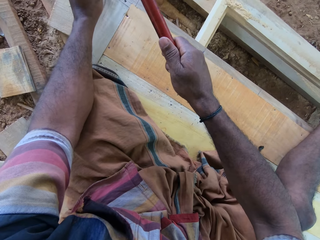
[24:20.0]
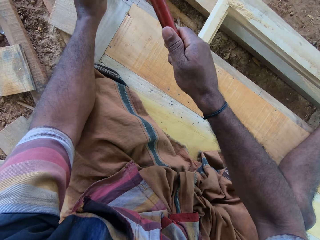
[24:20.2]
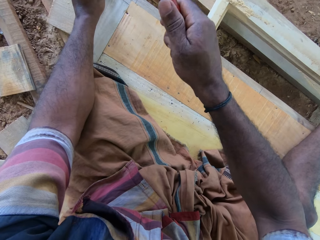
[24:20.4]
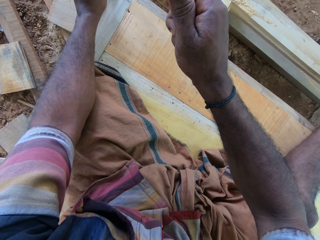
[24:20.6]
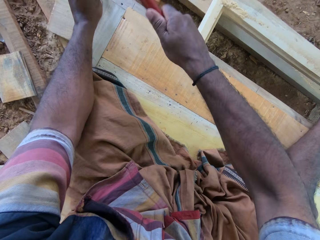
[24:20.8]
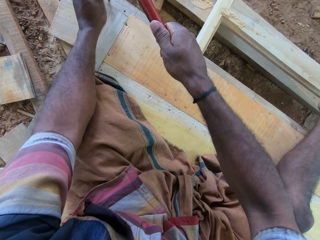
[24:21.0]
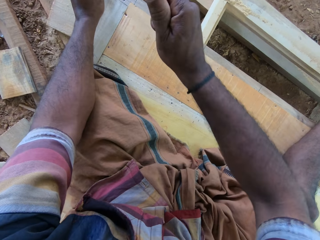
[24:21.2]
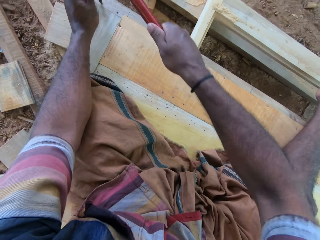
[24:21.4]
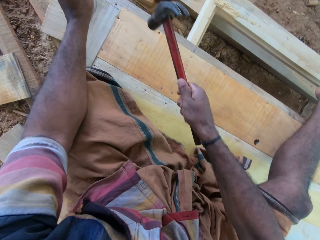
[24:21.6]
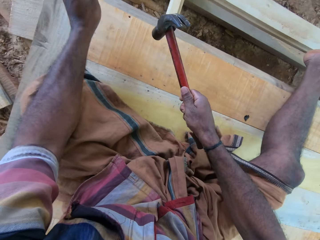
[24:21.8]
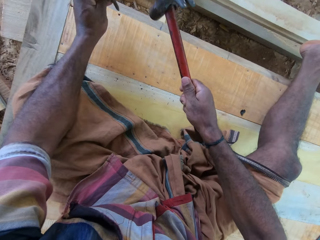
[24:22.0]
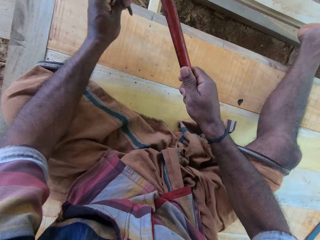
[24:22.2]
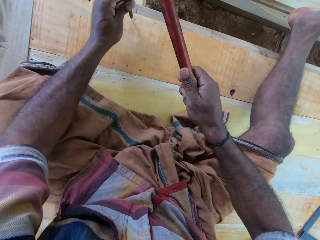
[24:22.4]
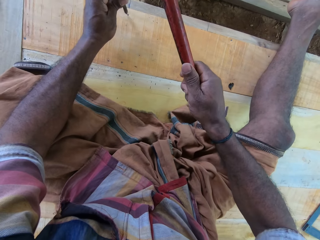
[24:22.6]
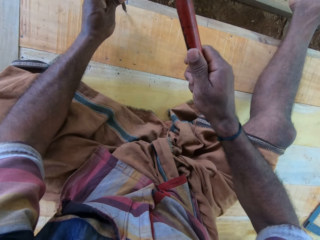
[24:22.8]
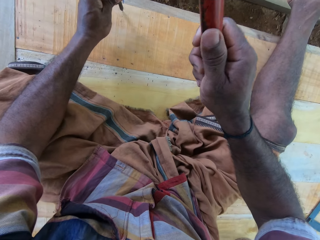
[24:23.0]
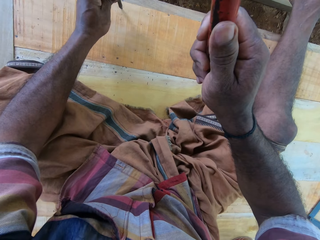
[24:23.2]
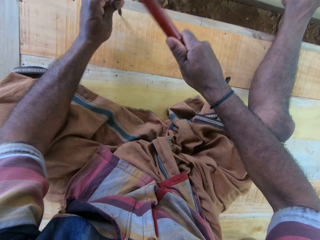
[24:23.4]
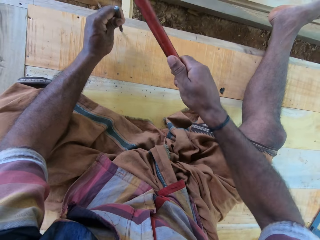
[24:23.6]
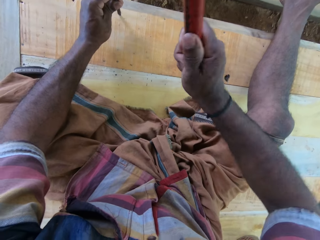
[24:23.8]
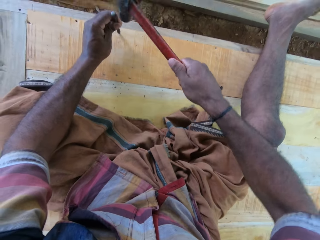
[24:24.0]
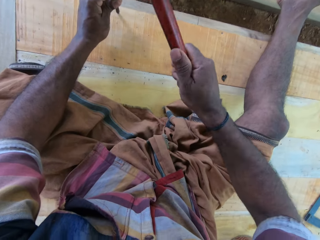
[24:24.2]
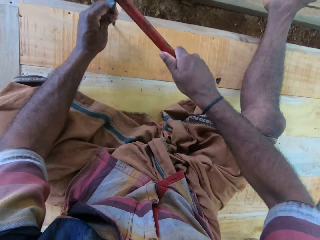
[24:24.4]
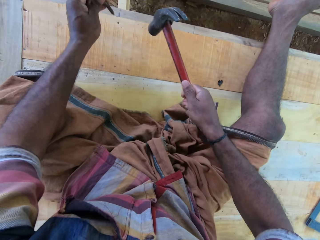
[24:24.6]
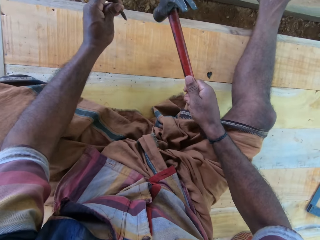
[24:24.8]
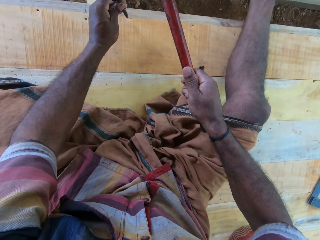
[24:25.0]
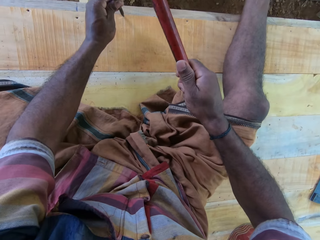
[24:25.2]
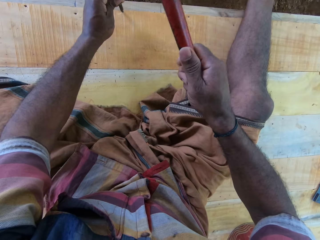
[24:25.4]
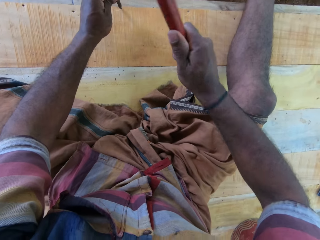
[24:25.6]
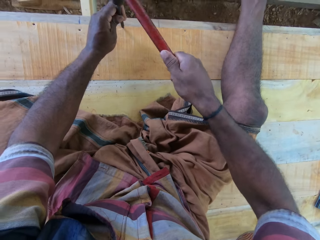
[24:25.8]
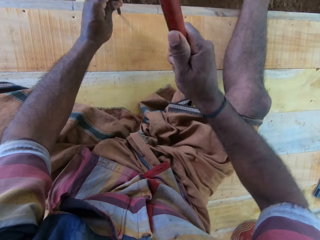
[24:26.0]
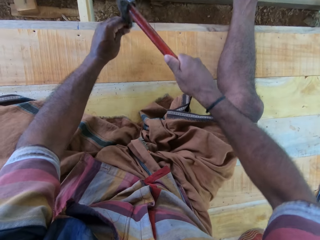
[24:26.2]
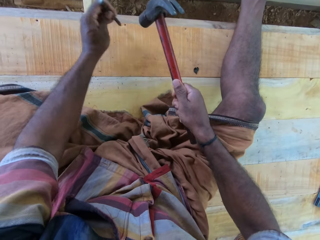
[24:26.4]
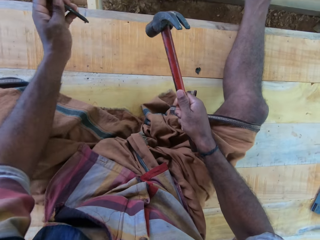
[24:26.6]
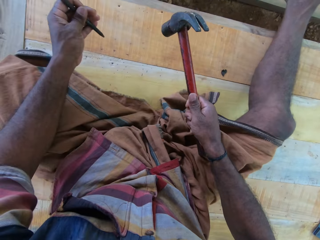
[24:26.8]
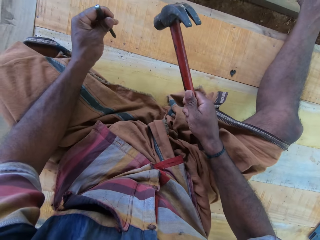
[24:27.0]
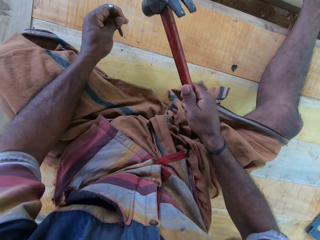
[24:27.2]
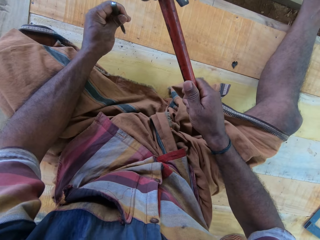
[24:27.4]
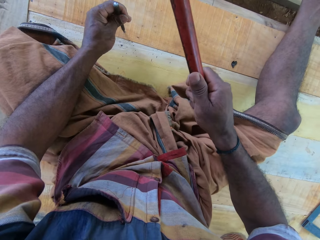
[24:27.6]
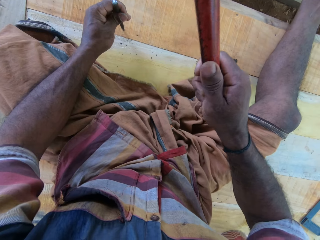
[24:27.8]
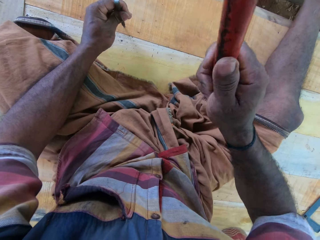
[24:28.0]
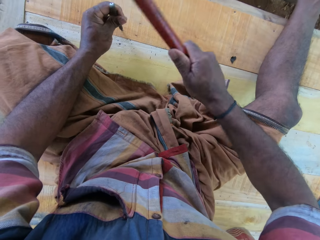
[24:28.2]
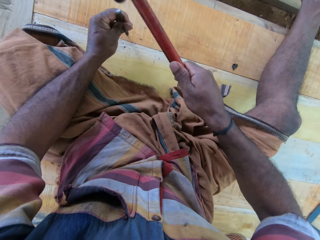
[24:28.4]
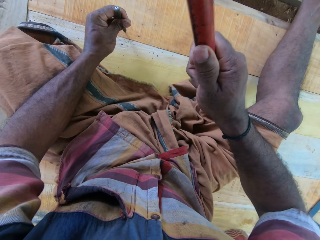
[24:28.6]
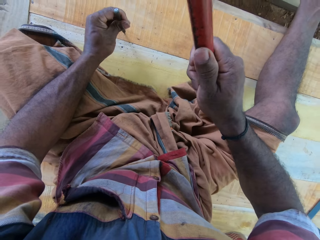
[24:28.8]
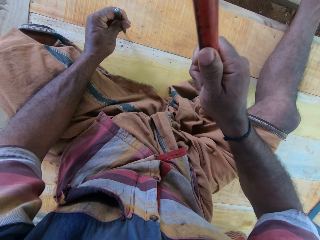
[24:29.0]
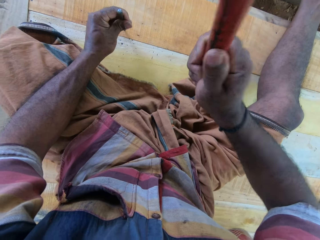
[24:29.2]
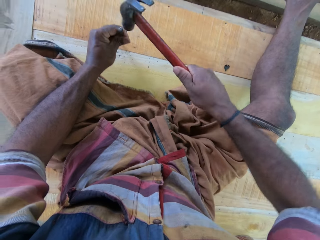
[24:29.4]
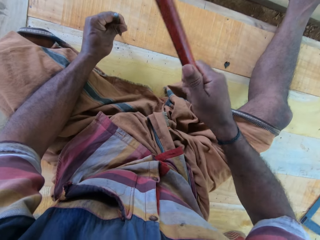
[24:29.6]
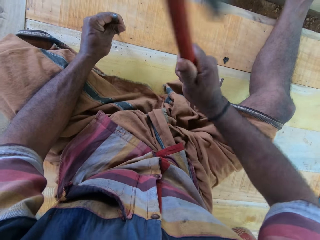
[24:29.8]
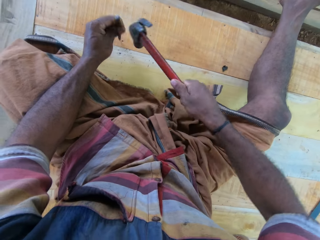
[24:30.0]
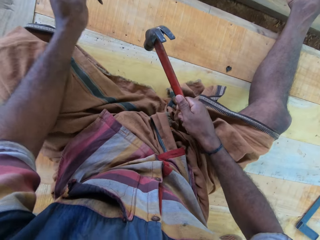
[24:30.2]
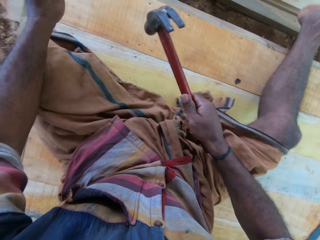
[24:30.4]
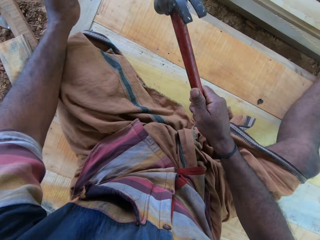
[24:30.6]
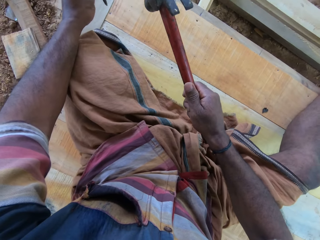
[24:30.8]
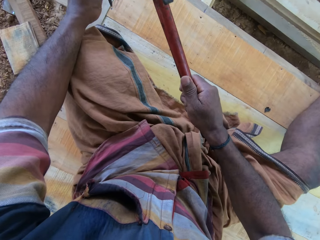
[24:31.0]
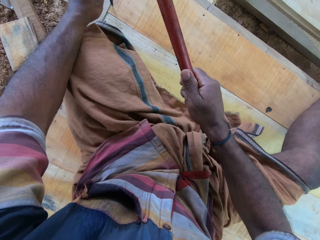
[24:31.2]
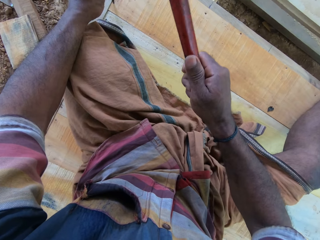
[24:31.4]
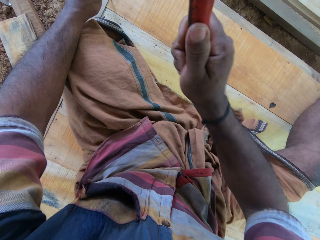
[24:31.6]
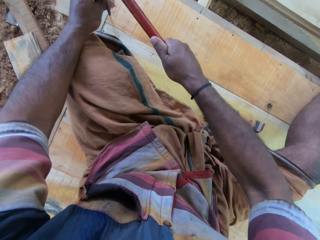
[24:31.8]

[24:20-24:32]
The camera wearer hits metal with a hammer repeatedly.

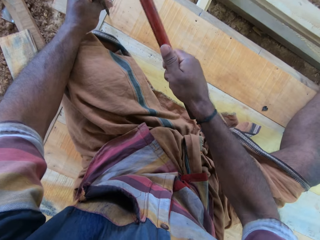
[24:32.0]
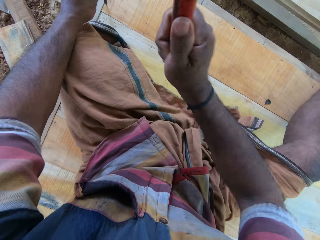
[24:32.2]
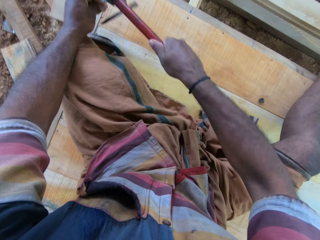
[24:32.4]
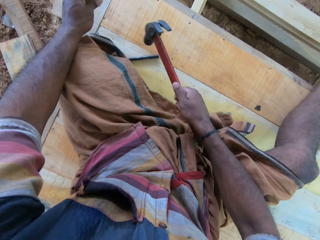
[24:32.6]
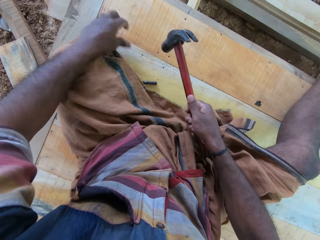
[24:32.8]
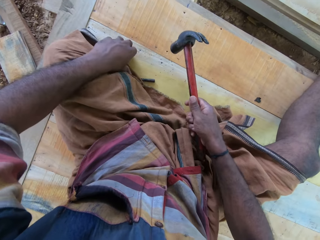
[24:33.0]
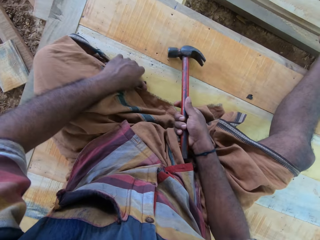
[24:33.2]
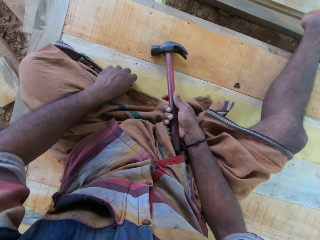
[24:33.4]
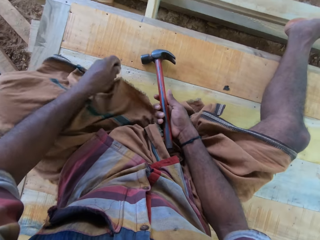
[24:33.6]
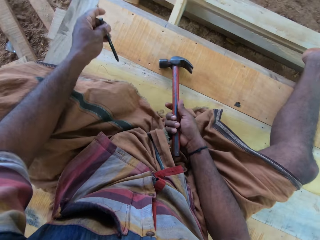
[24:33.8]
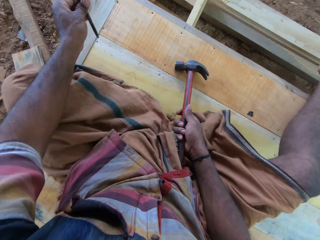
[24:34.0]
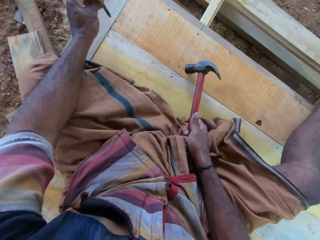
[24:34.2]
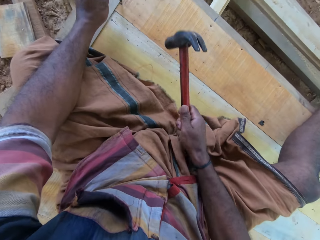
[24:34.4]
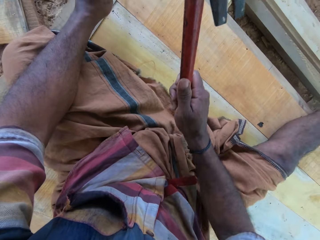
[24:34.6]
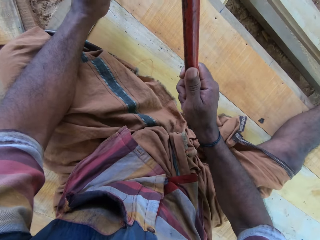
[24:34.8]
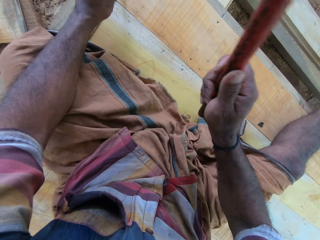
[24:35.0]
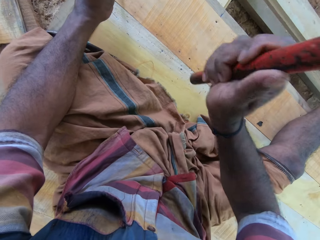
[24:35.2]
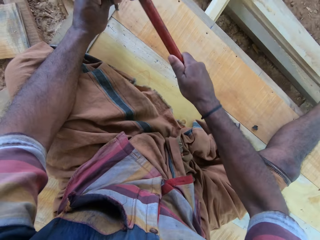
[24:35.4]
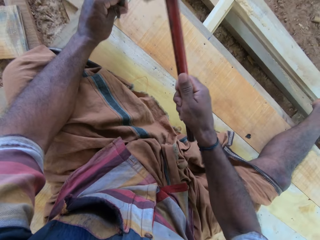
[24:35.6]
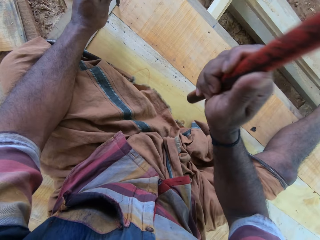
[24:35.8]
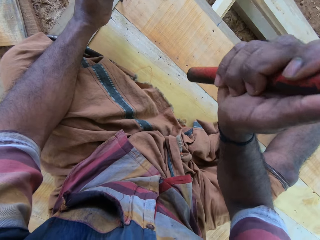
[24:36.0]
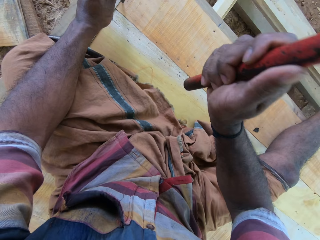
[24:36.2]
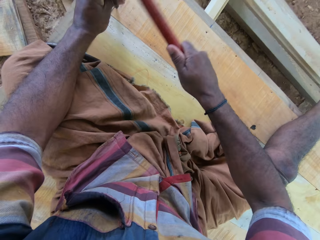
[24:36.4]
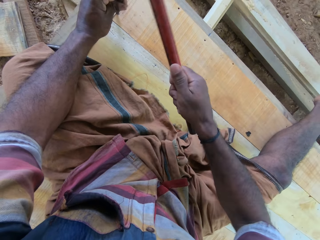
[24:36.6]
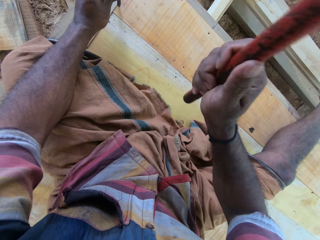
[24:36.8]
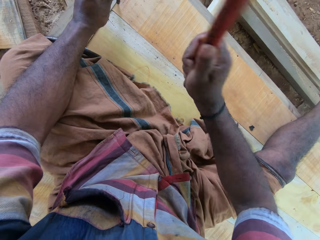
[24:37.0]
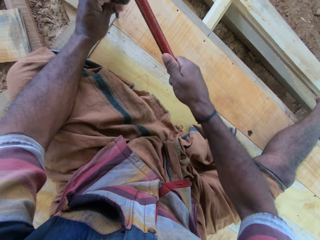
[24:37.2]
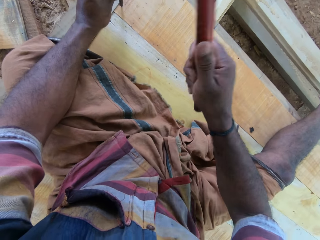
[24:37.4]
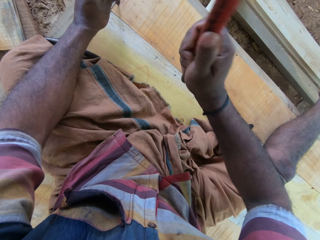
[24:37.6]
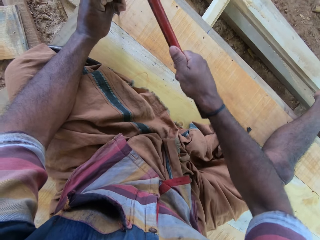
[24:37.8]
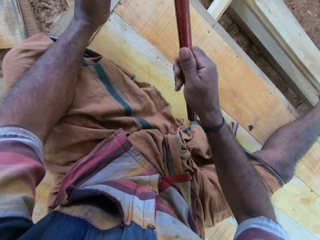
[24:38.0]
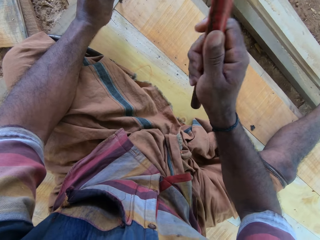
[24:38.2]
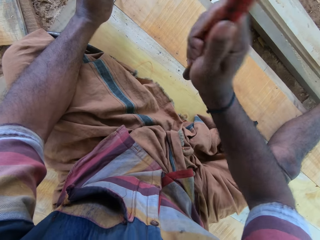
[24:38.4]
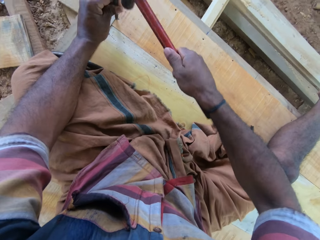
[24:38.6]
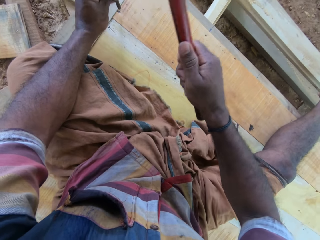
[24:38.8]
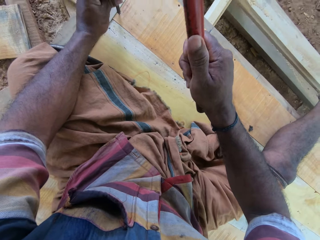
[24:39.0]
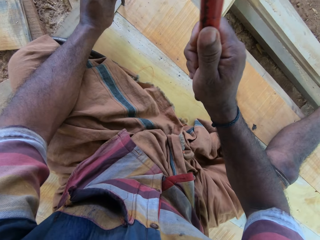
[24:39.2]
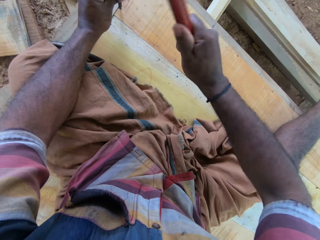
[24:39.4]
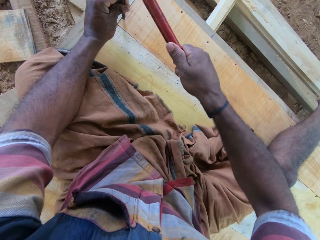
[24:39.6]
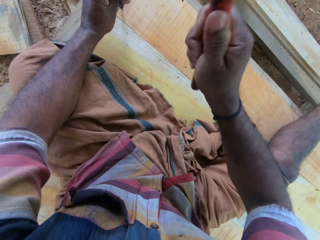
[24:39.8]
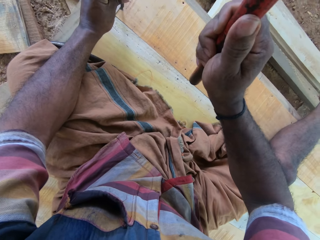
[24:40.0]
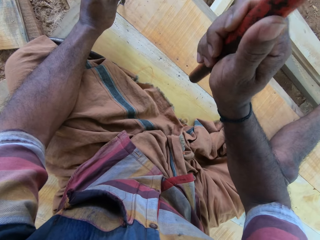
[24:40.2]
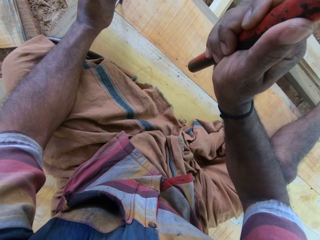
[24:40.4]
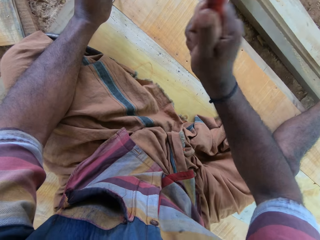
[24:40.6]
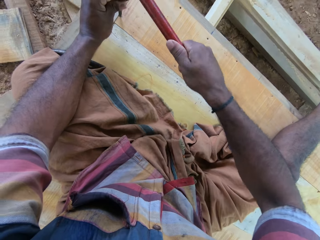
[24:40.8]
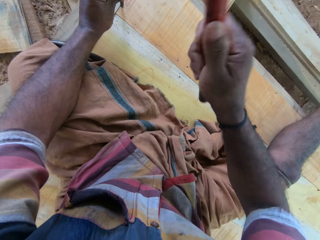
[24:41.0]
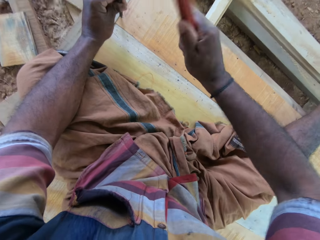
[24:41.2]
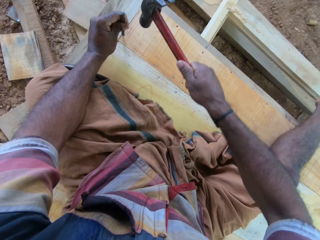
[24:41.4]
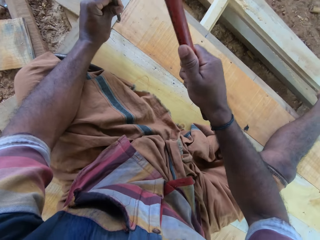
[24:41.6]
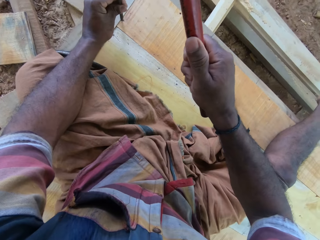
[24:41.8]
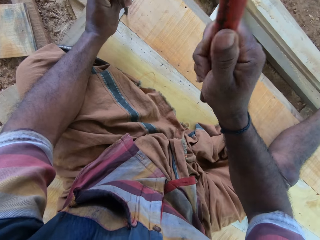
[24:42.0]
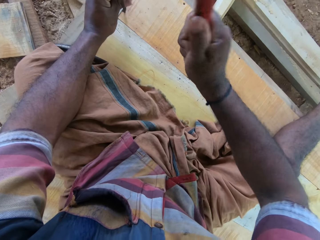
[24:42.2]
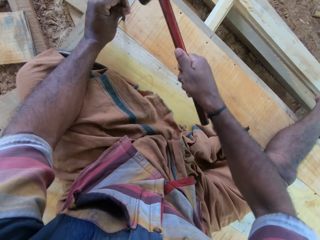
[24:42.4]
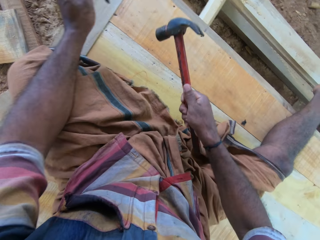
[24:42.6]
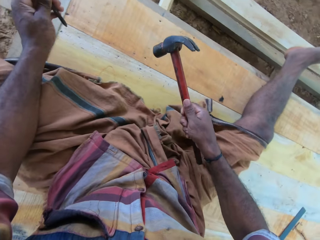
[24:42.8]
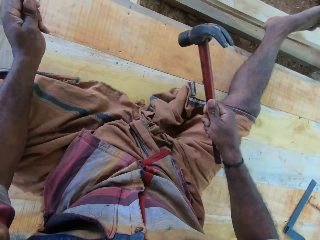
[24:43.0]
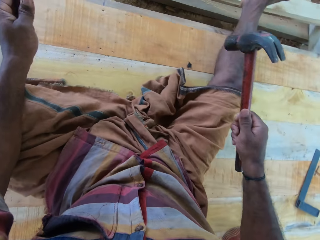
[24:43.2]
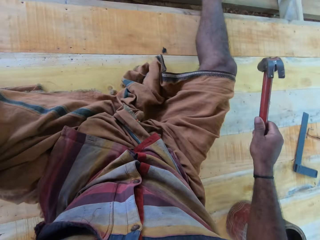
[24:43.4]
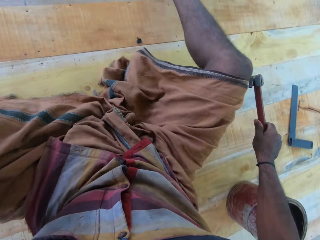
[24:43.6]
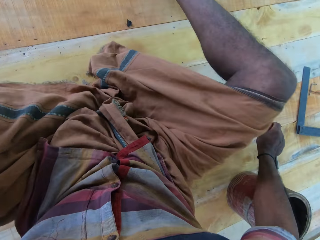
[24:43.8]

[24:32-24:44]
The camera wearer picks a piece of metal on the wooden structure. They drill the piece of metal into the wooden structure. They hit the metal with a hammer repeatedly.
